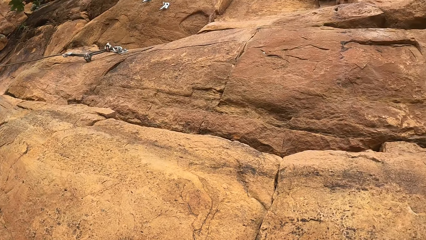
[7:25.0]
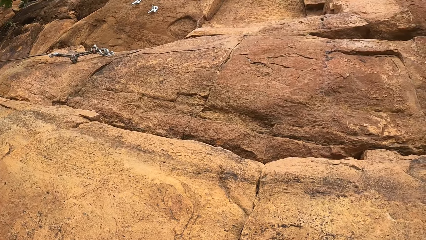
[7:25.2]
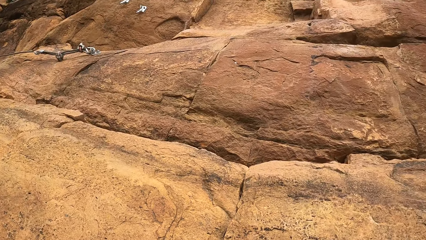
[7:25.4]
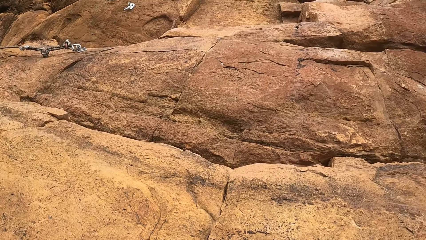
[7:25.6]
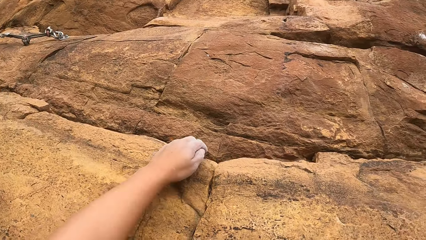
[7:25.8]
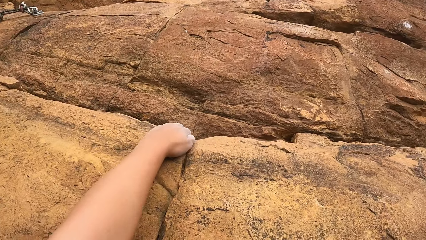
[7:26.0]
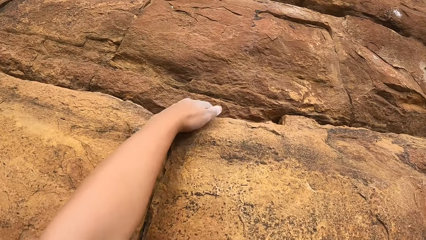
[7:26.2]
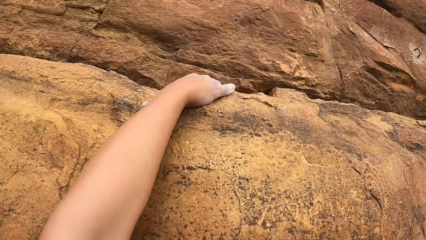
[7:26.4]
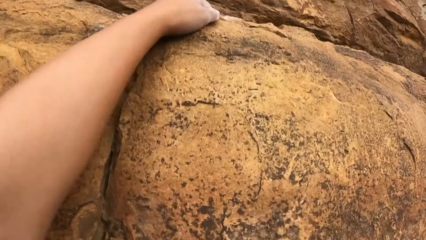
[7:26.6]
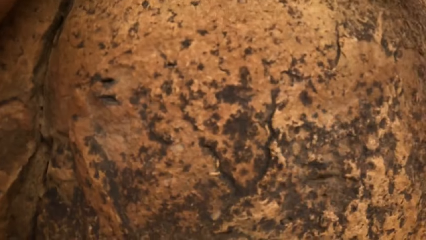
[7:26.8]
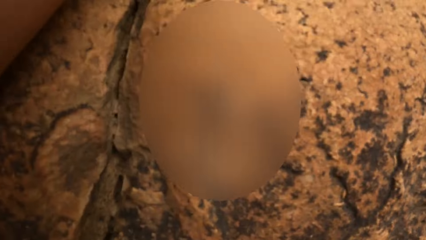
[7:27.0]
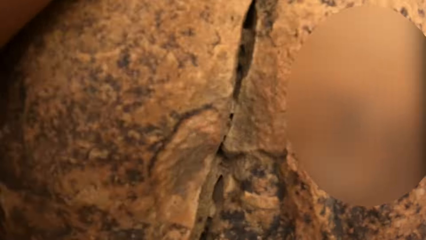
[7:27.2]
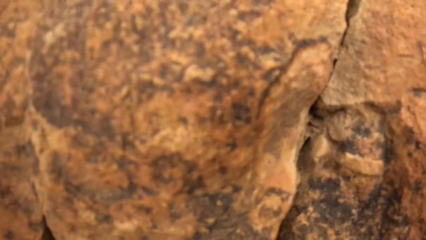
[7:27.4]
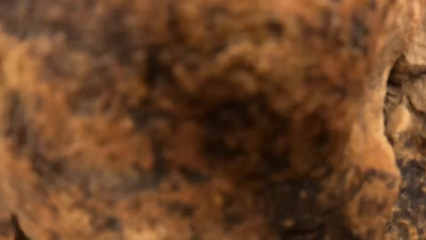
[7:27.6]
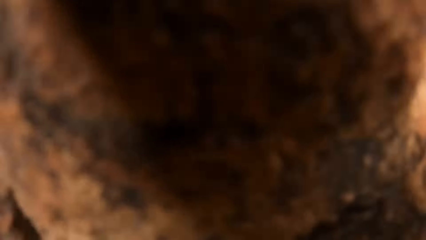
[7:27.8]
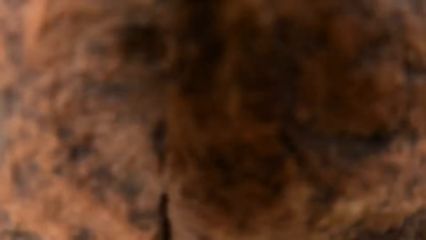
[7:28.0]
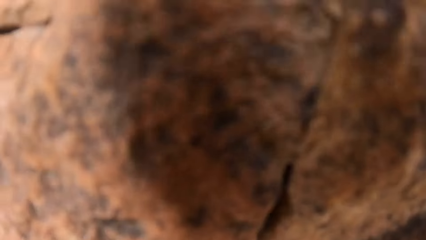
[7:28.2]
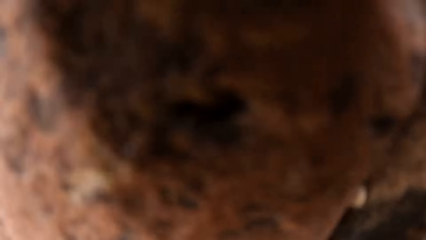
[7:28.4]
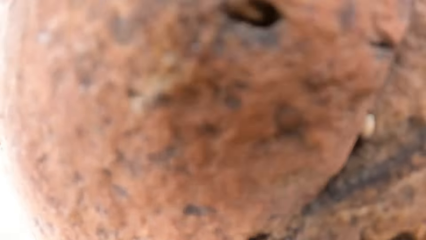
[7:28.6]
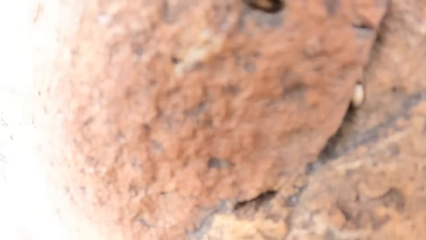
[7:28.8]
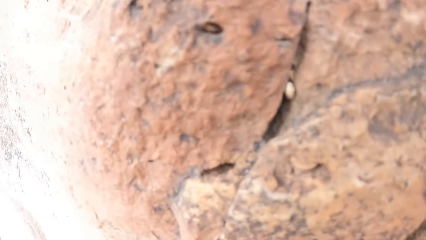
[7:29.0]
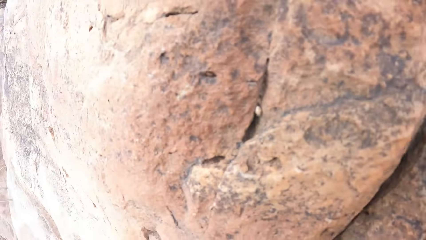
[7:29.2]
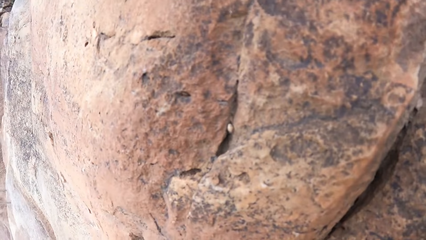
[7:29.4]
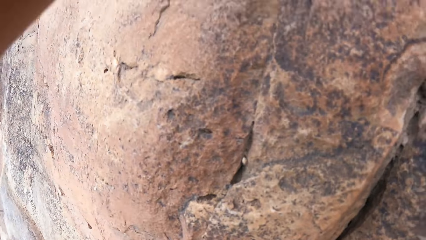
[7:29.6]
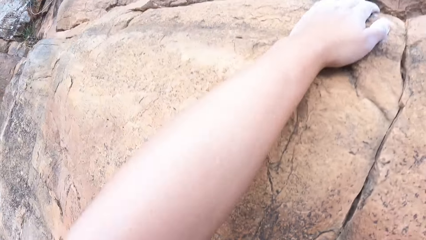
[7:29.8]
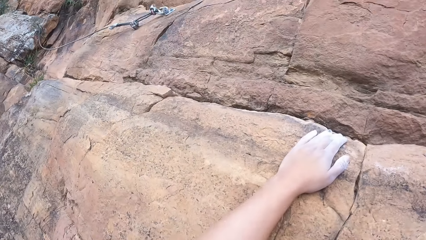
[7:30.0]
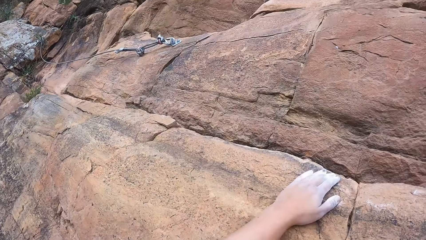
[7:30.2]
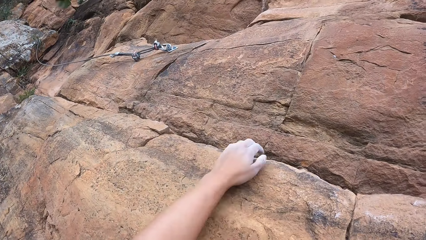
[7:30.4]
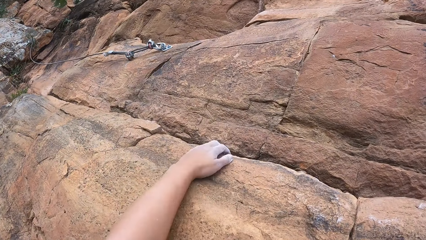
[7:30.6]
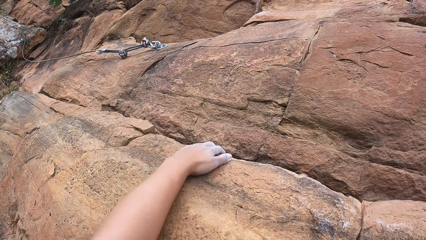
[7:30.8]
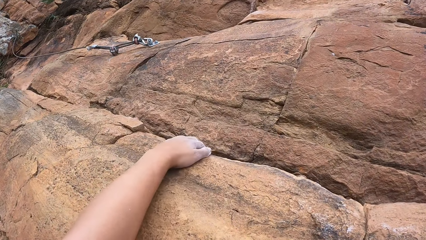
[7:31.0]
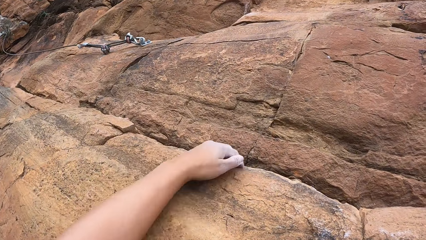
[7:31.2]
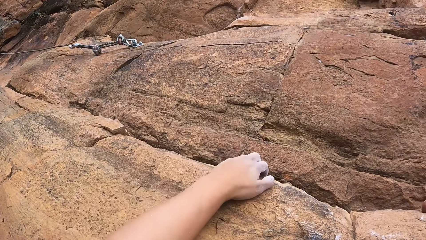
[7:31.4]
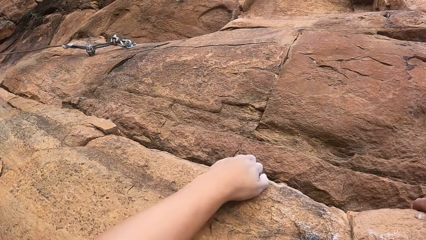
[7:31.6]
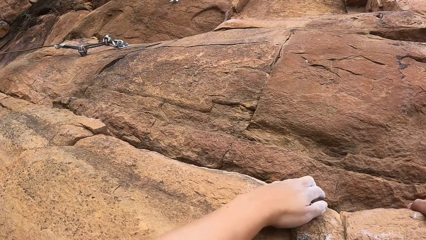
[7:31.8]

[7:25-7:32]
The camera wearer climbs a rock cliff.

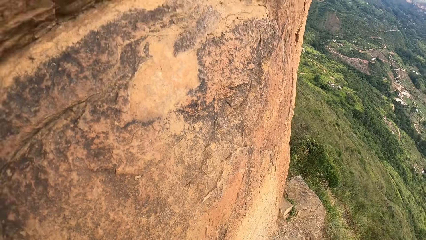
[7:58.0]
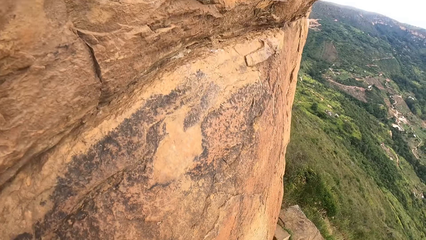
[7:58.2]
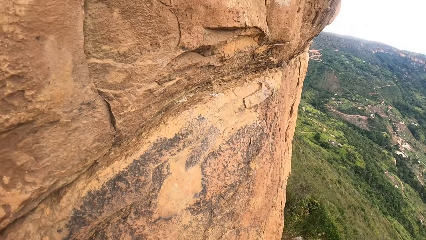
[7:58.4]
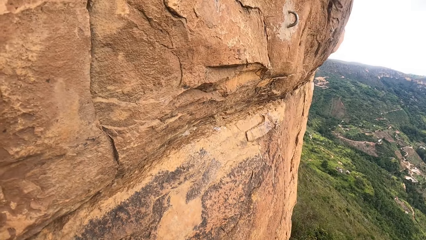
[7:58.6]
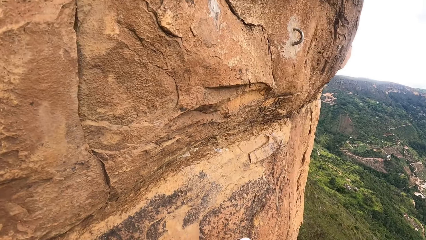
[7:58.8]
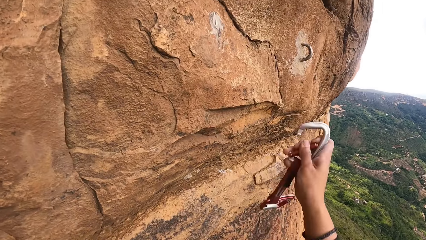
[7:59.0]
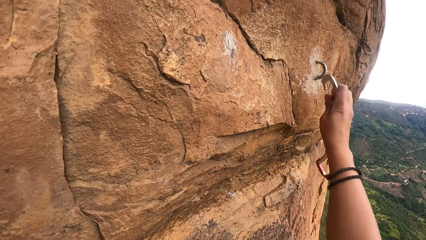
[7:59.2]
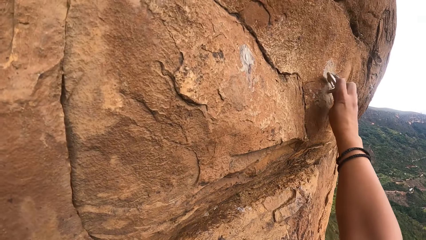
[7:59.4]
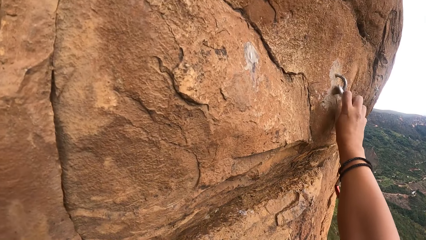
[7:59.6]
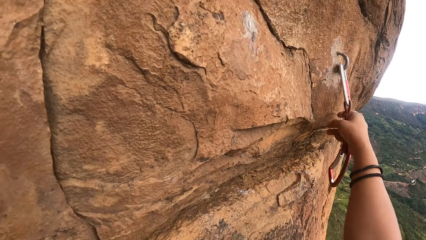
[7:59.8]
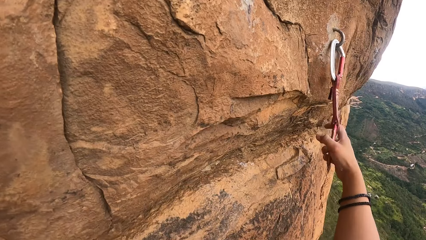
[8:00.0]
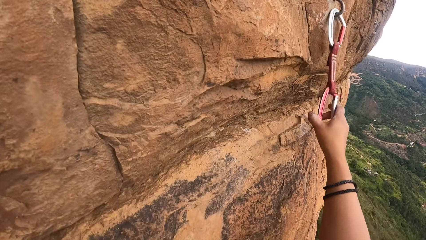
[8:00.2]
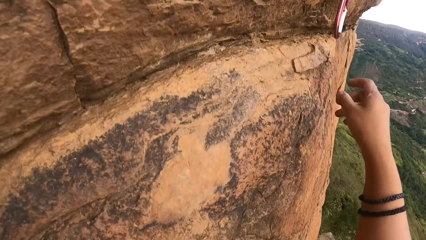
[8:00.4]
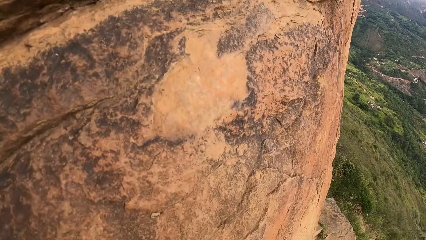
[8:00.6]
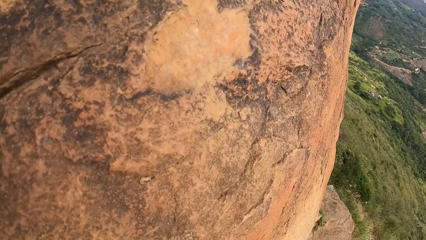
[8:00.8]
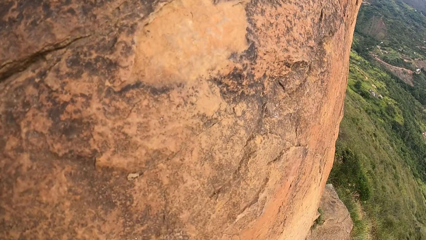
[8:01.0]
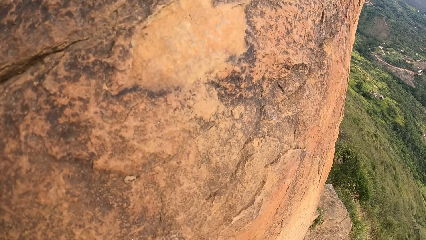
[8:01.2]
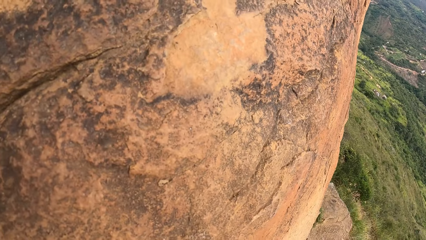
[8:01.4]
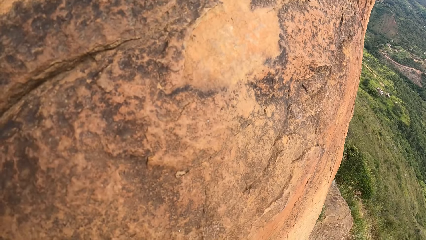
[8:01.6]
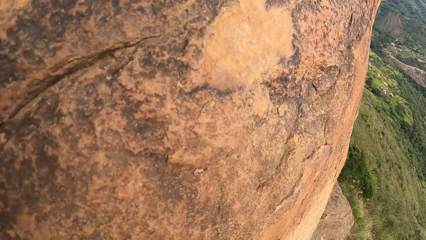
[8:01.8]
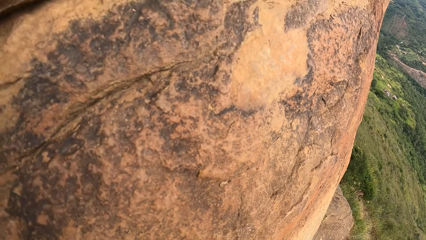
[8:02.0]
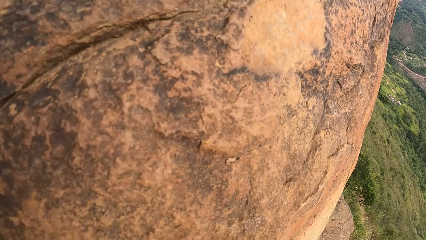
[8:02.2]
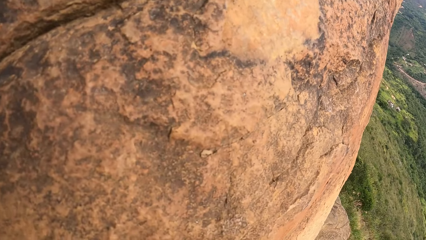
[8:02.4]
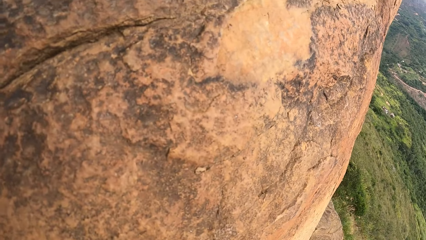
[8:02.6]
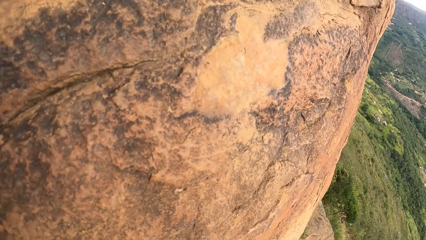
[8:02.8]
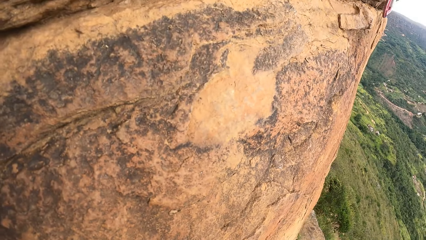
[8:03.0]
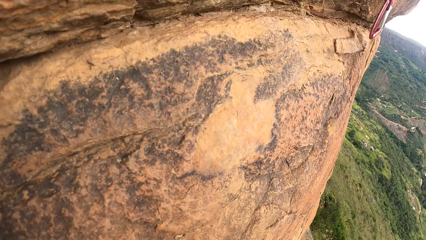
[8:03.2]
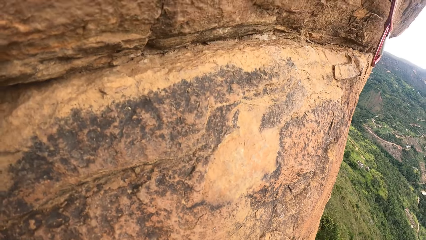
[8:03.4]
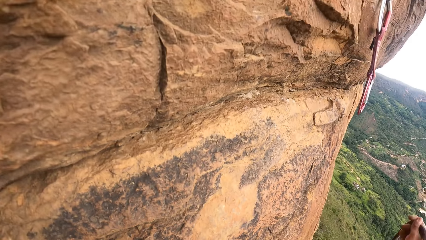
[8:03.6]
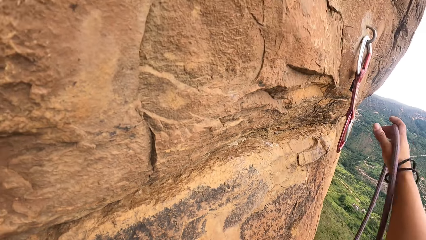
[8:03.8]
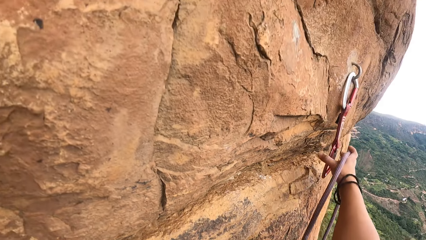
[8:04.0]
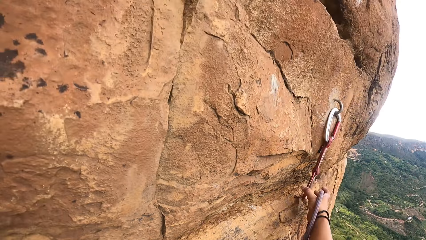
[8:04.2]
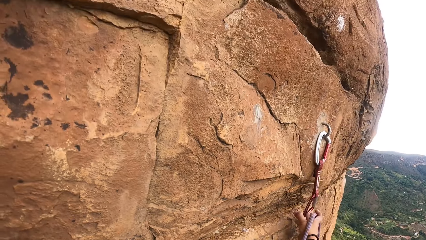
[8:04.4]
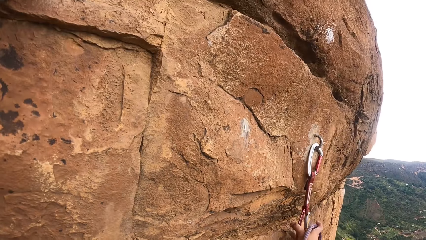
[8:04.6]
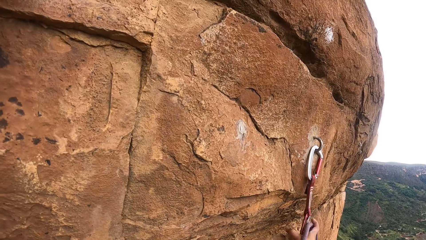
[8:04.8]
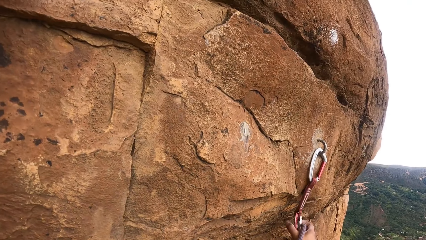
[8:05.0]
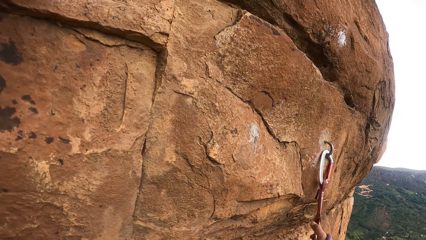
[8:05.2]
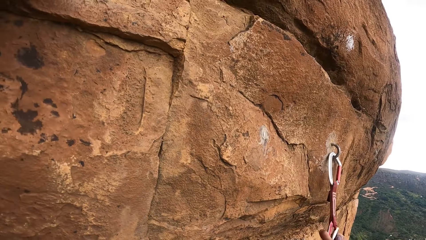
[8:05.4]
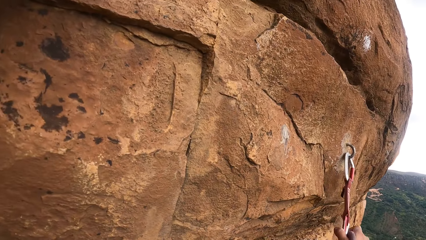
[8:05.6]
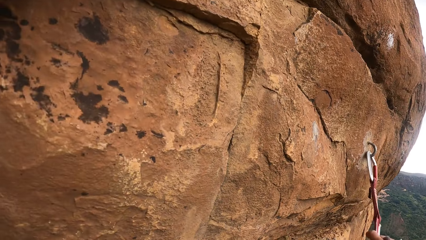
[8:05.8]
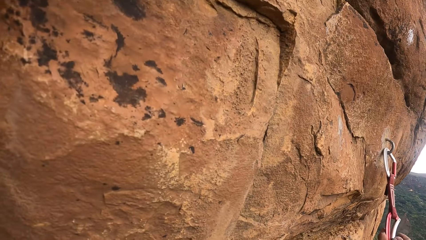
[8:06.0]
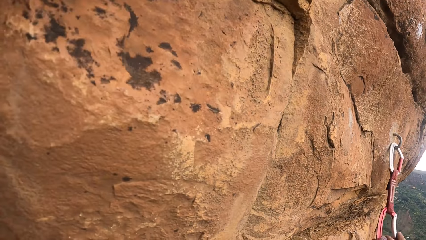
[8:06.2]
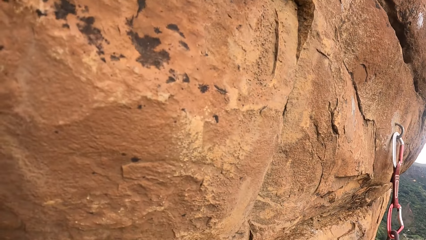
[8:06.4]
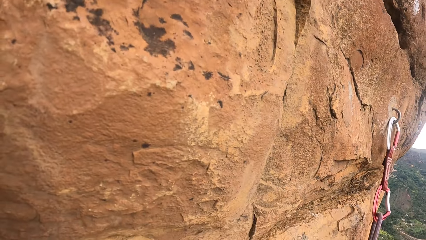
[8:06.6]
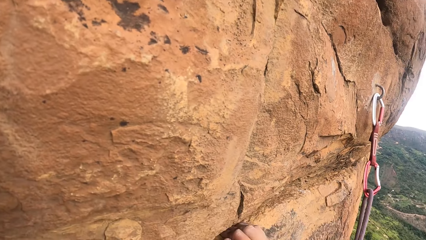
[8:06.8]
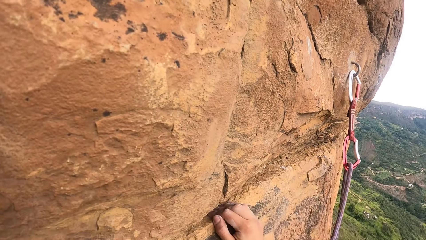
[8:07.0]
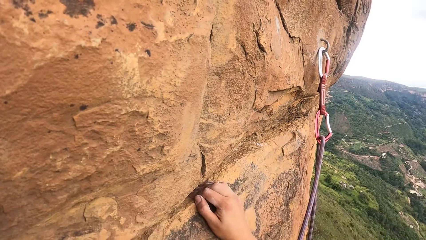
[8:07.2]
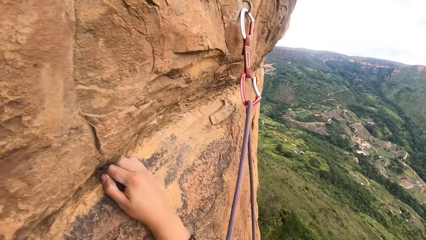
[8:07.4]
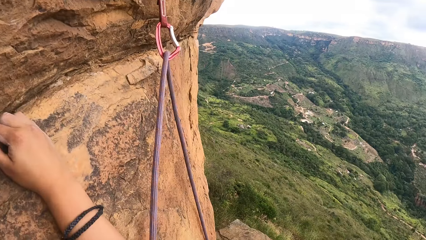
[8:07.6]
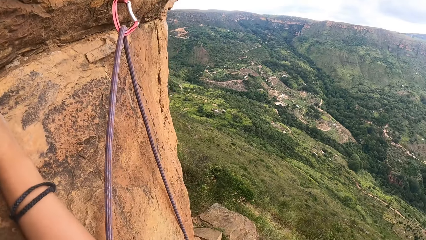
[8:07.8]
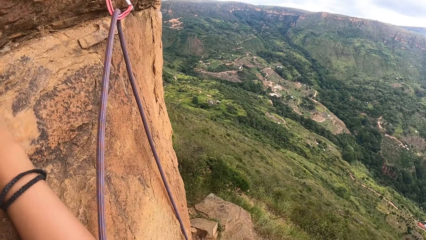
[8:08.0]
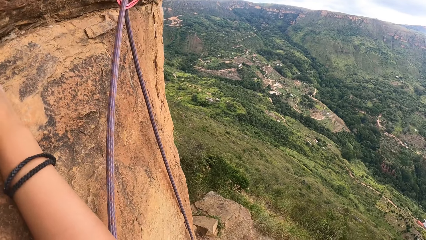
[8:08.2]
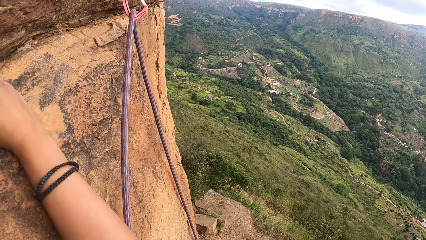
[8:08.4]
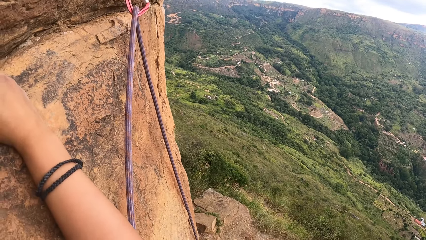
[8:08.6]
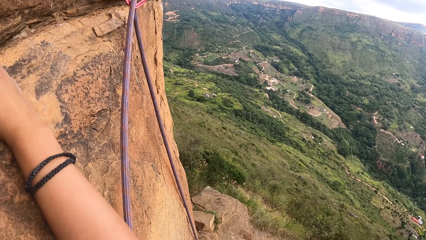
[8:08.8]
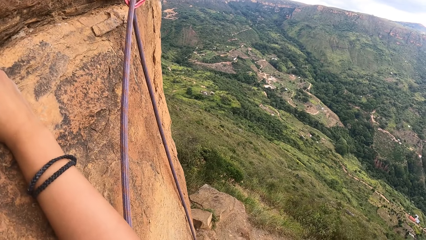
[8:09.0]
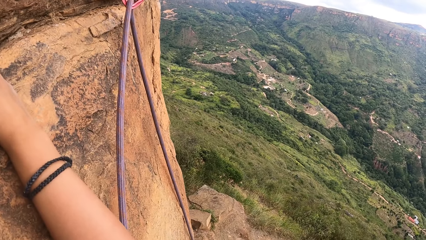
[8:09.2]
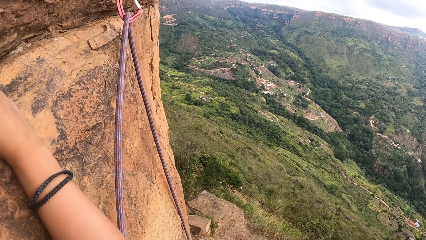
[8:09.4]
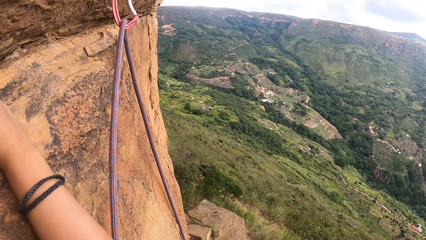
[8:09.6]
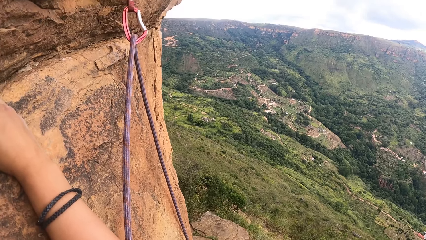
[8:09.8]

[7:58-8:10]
The camera wearer fastens a carabiner on a climbing guide. They fasten a safety rope on the carabiner. They cling on a rock cliff and climb on the rock.
